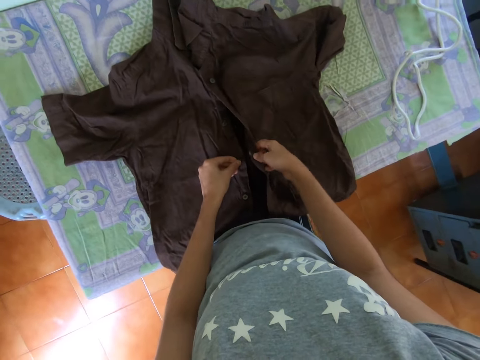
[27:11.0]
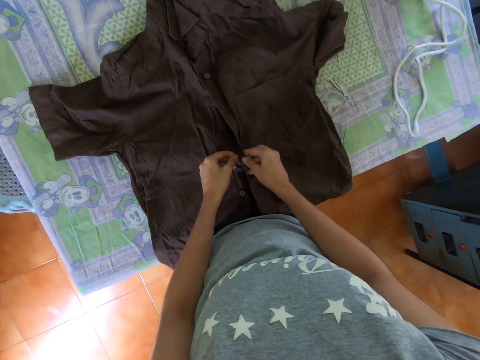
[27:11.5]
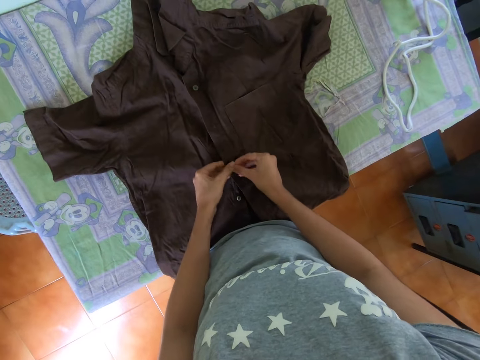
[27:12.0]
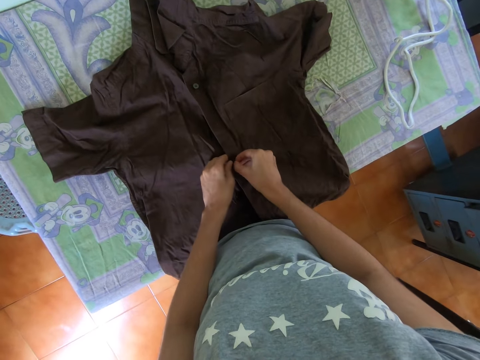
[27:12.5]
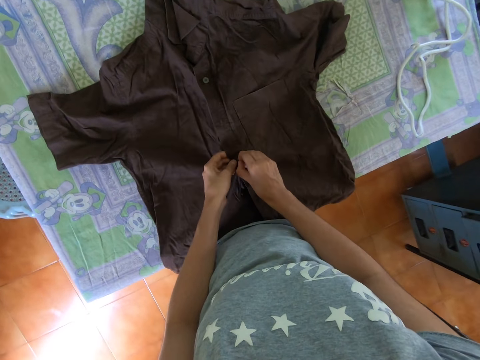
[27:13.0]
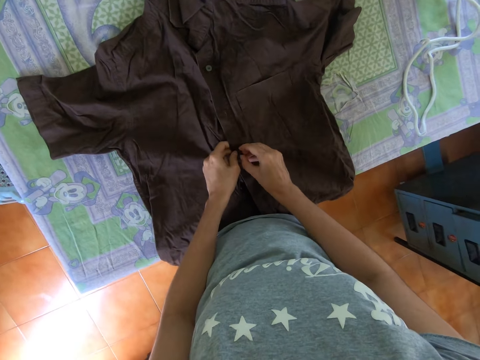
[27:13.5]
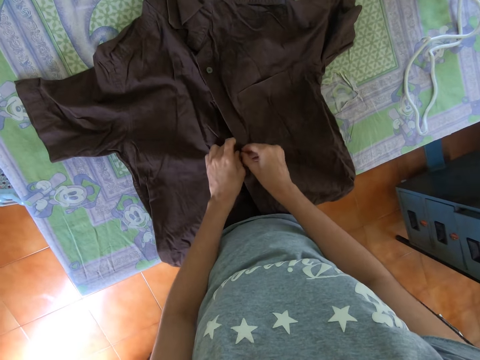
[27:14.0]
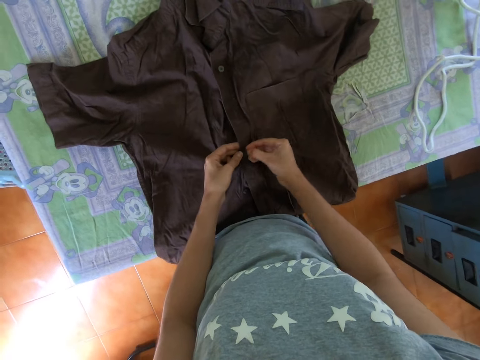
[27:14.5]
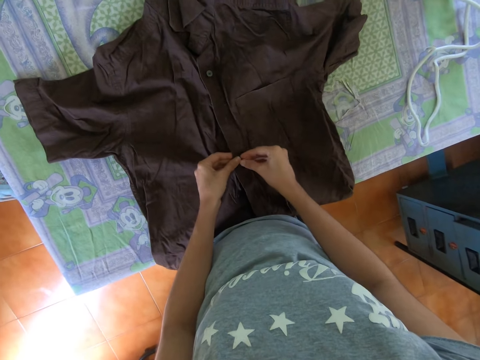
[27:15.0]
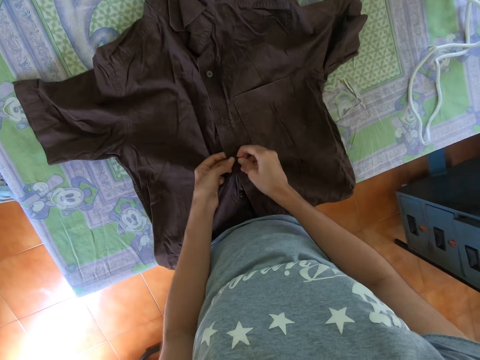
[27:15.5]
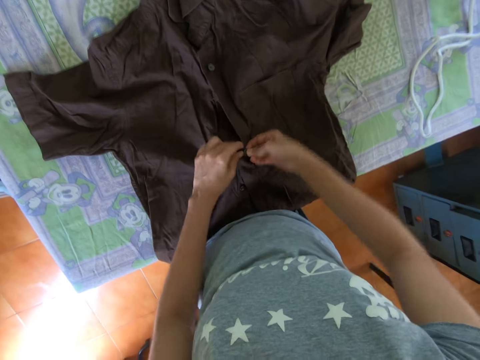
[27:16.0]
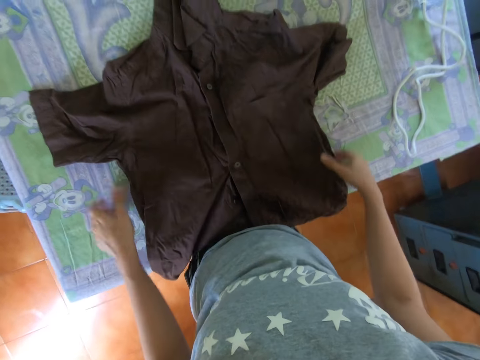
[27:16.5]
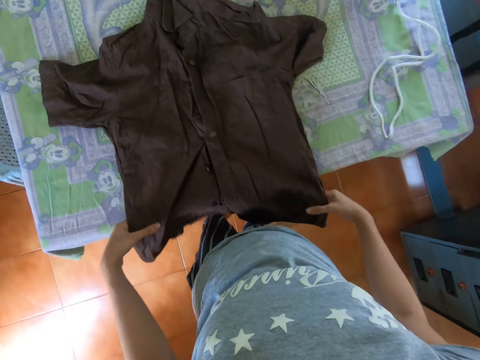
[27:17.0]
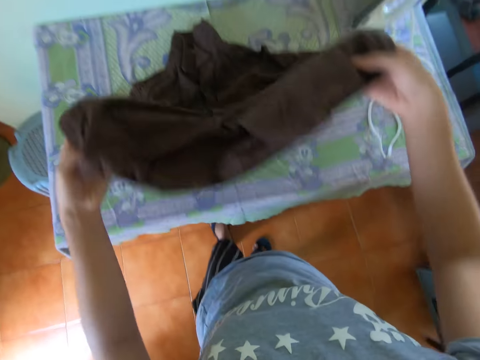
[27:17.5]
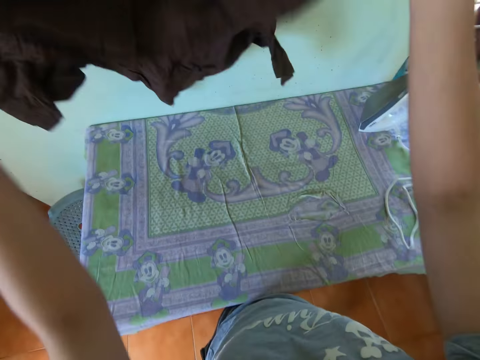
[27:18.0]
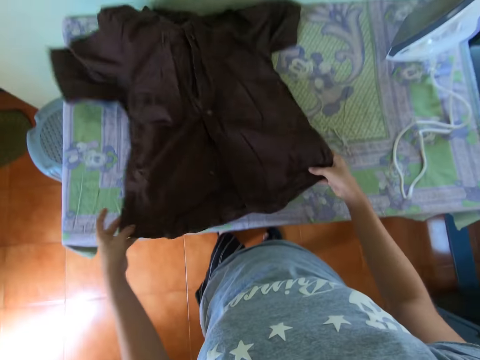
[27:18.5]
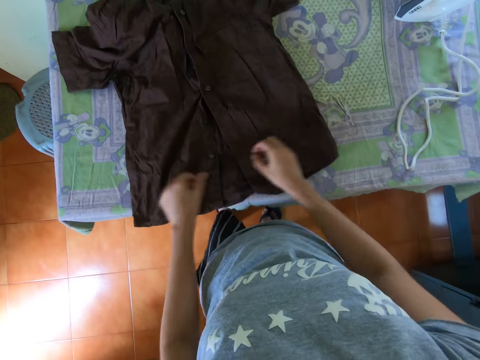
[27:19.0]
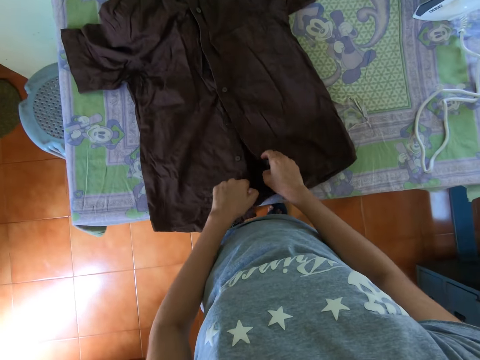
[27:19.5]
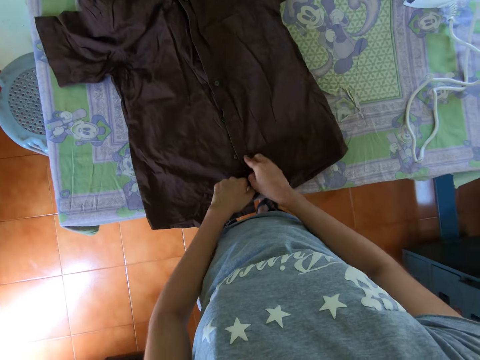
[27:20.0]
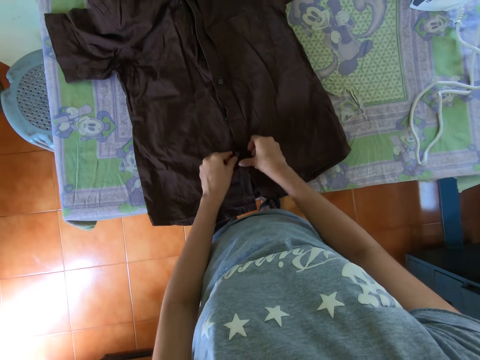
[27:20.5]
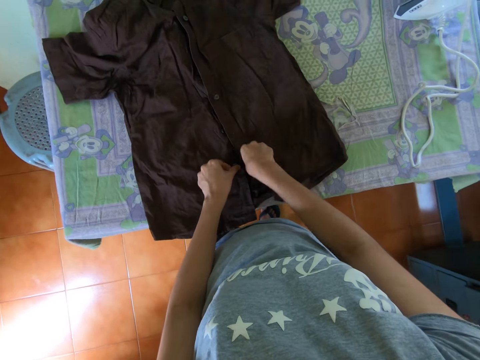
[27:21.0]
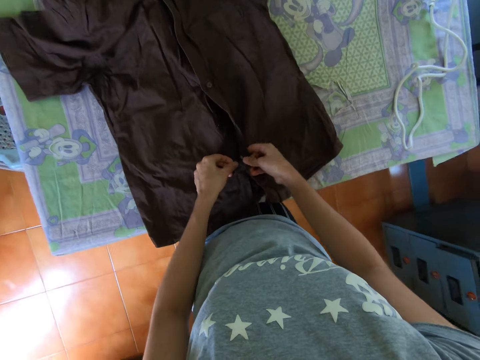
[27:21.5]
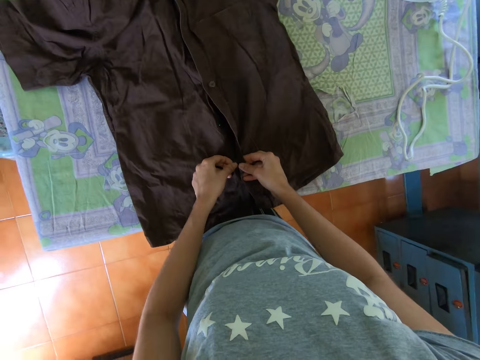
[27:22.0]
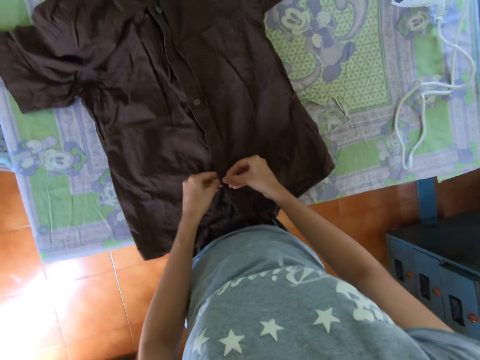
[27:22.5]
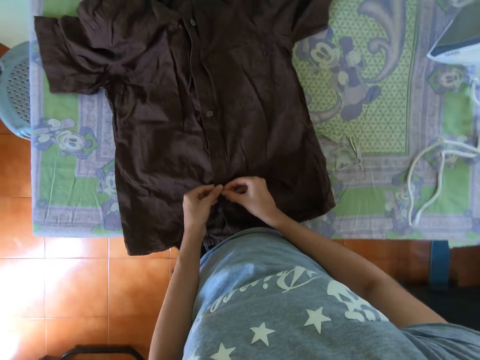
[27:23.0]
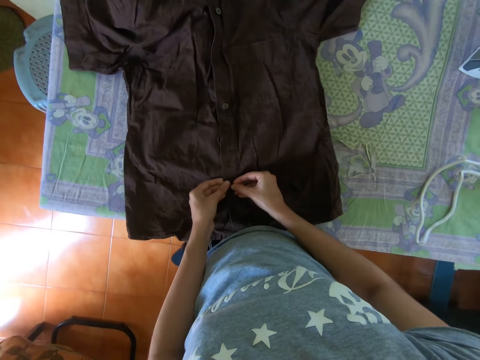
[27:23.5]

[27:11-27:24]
The camera wearer holds the shirt. They lift the blouse with both hands. They put the blouse on the ironing table. They button the blouse with both hands.

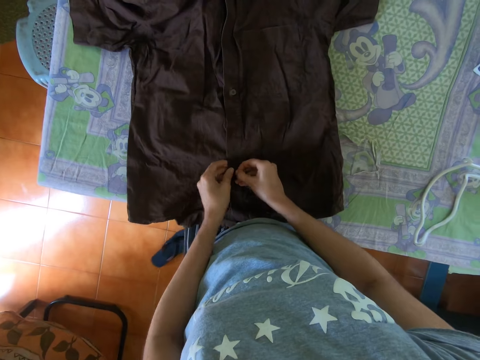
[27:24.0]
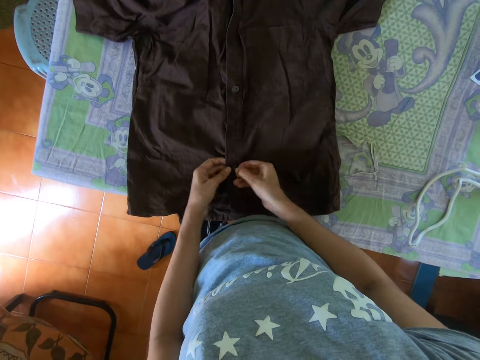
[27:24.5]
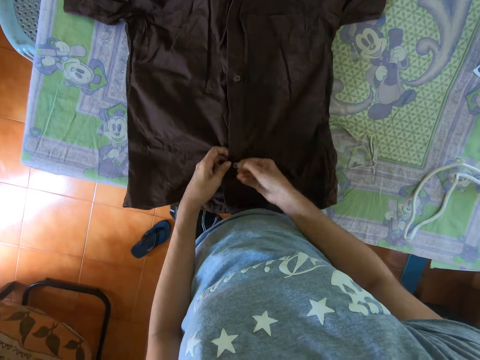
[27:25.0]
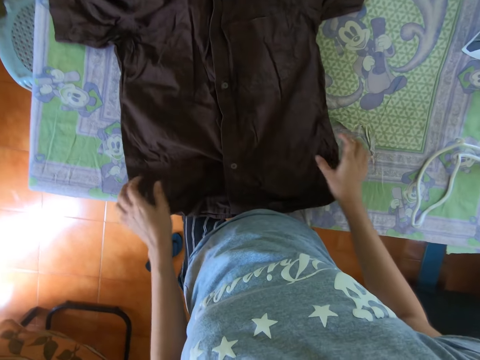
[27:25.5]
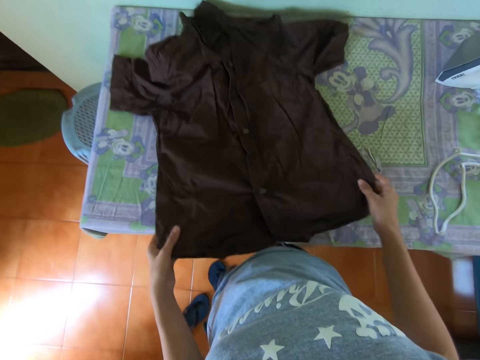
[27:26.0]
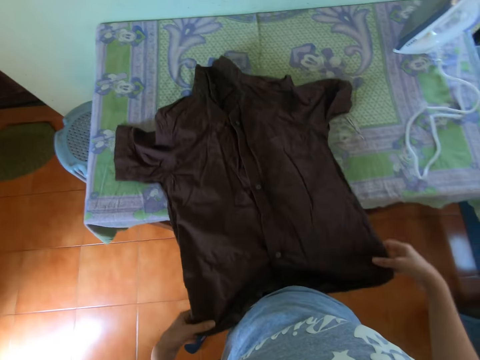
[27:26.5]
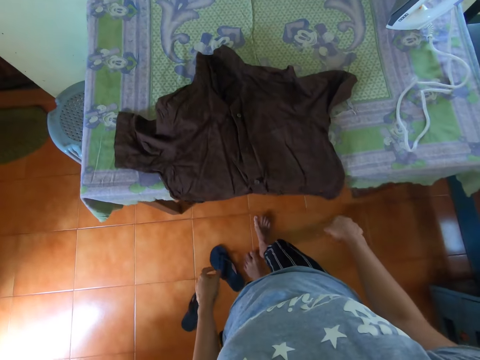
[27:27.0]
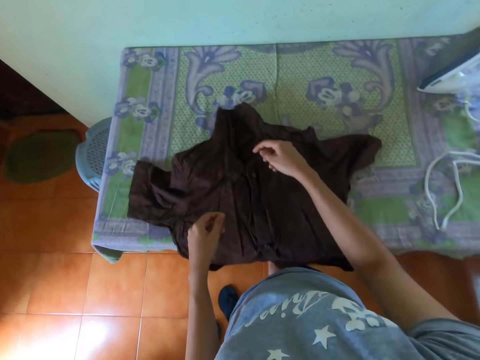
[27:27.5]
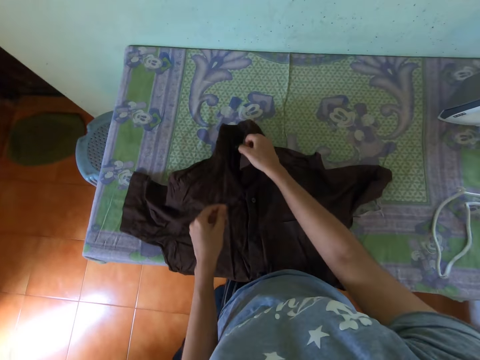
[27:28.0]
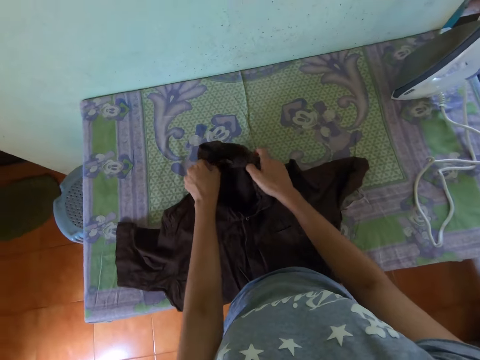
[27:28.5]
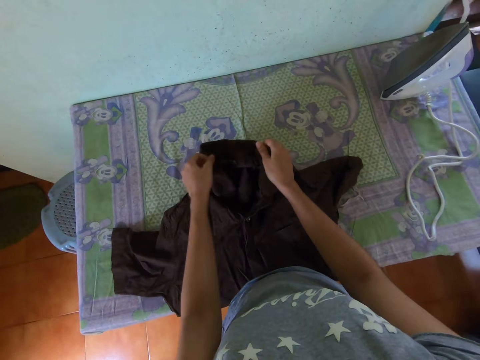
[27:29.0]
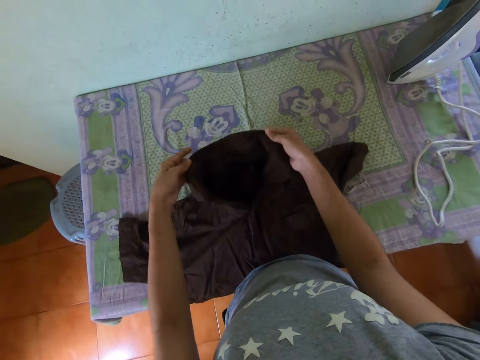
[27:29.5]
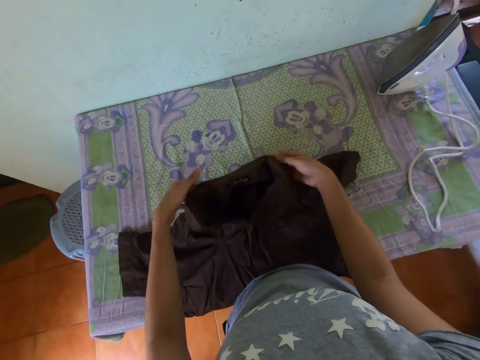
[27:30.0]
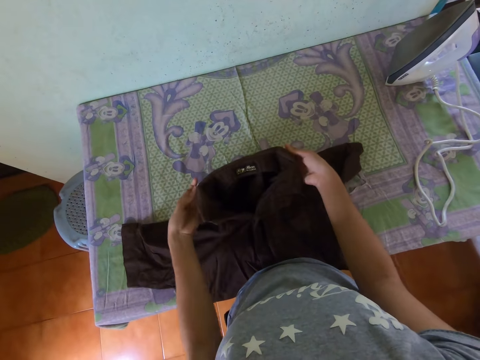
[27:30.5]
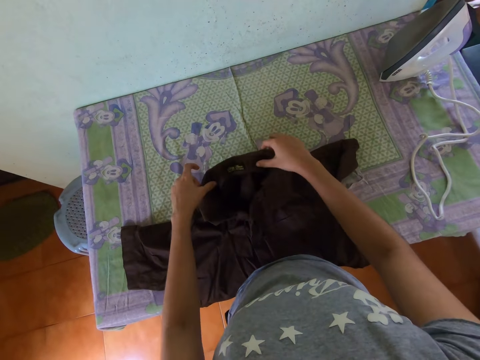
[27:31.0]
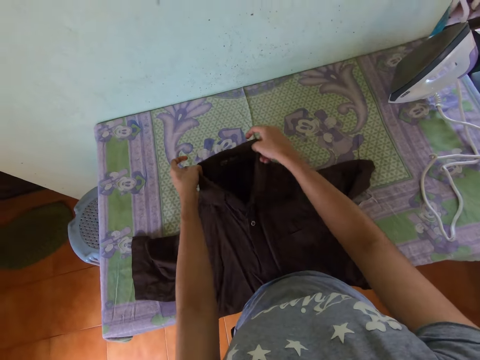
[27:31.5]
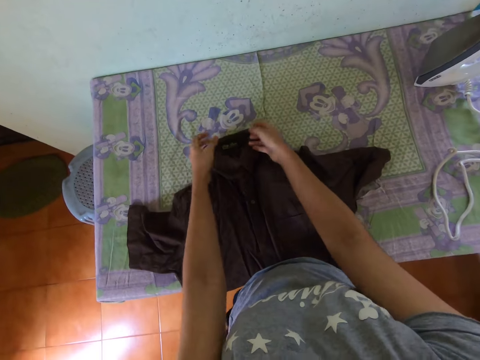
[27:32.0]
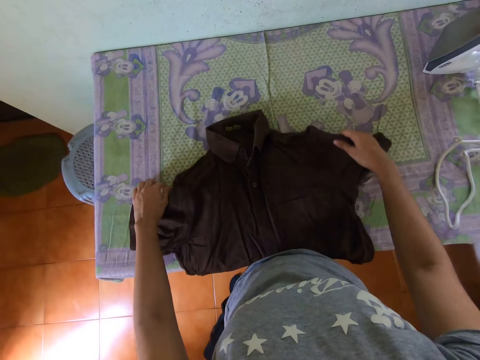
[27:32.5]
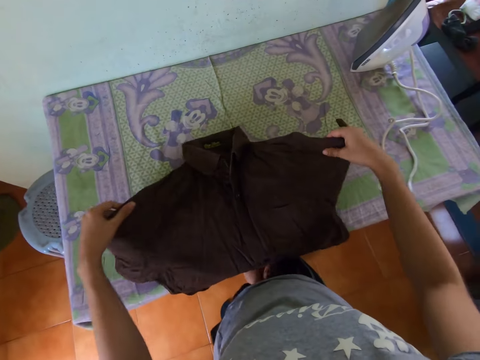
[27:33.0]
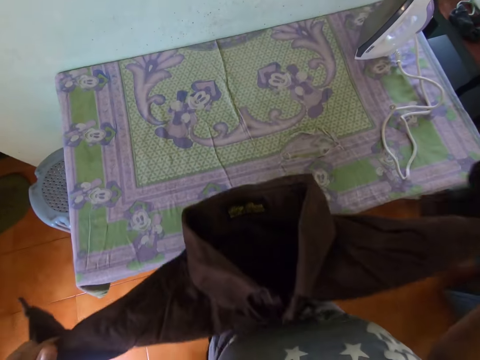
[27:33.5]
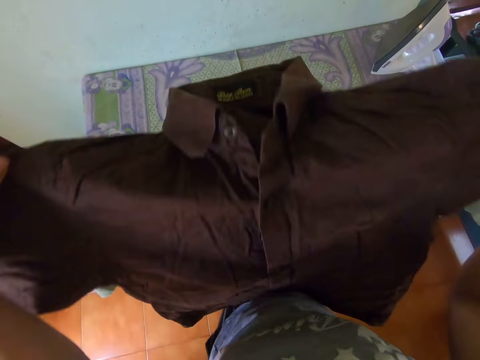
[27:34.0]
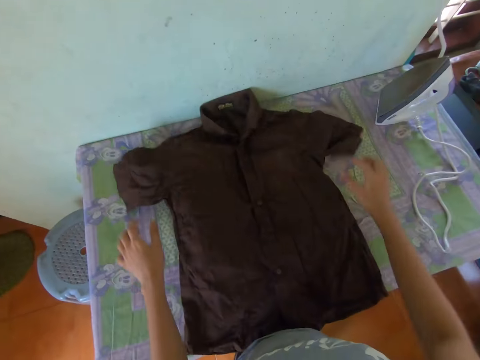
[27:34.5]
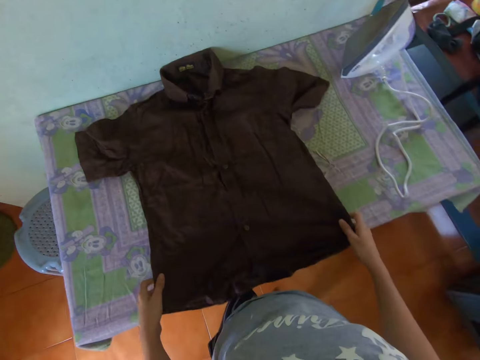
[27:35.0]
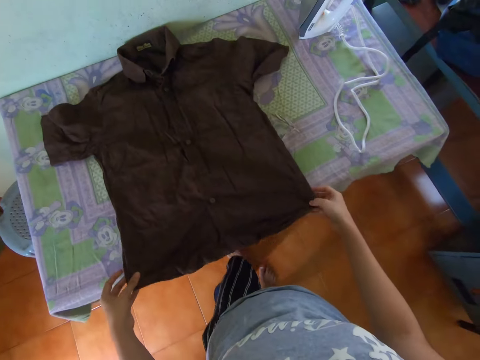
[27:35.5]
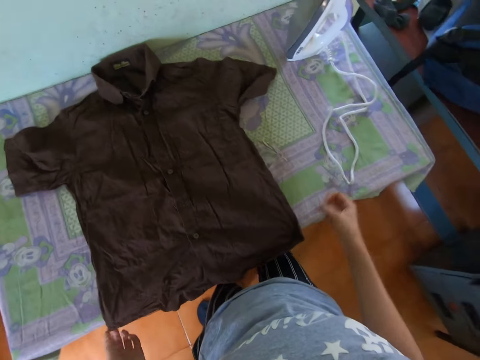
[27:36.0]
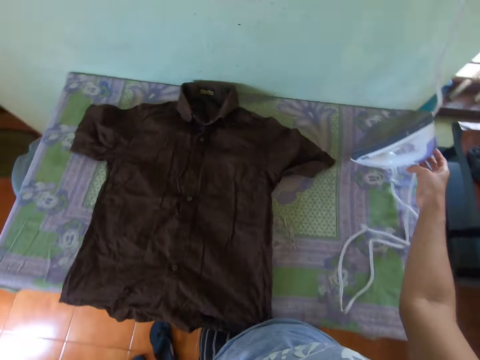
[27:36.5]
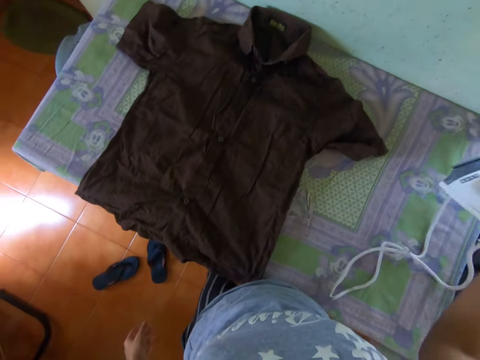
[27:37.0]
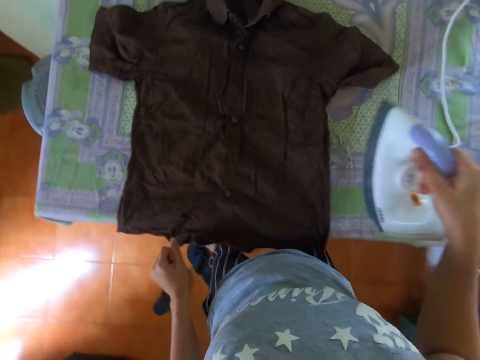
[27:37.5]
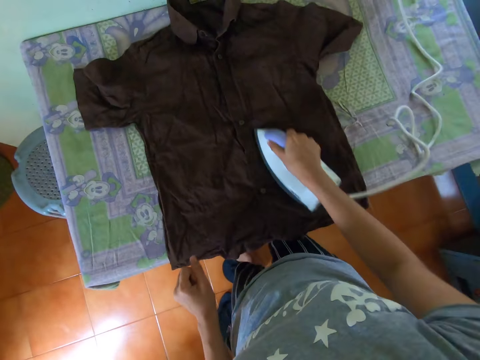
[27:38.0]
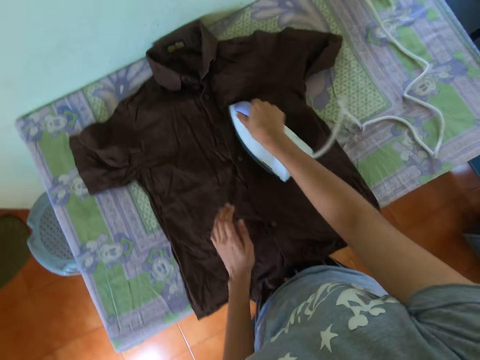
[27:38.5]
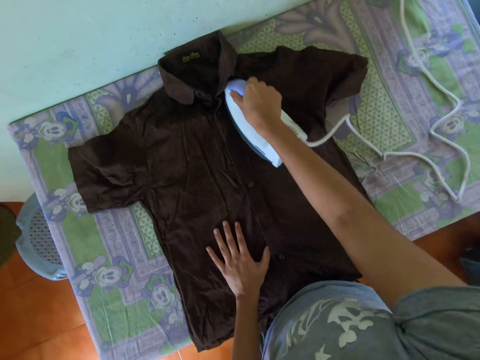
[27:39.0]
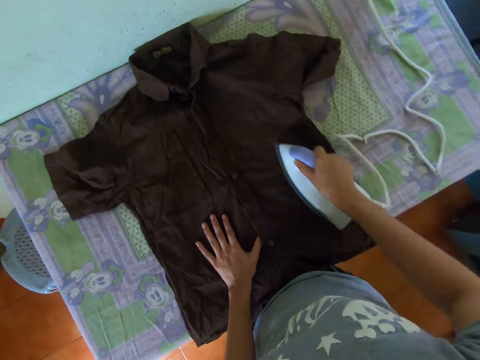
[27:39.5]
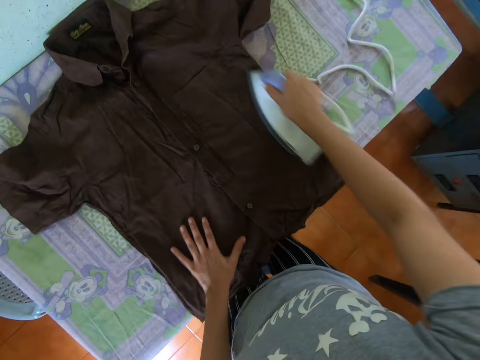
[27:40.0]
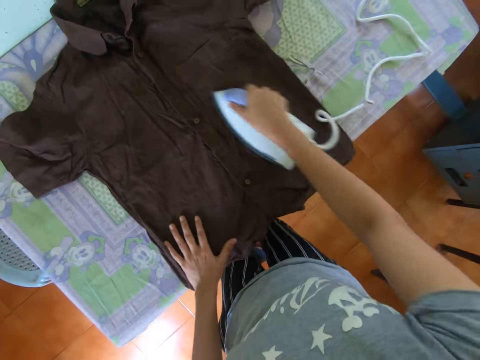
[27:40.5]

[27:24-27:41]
The camera wearer pulls the blouse with both hands. They fold the blouse. They touch the blouse collar with both hands. They straighten the collar with both hands. They hold the blouse with both hands, lift the blouse with both hands and drop the blouse on the table. They pick up the iron box with the right hand. They iron the blouse with the right hand. They hold the cloth with the left hand.
